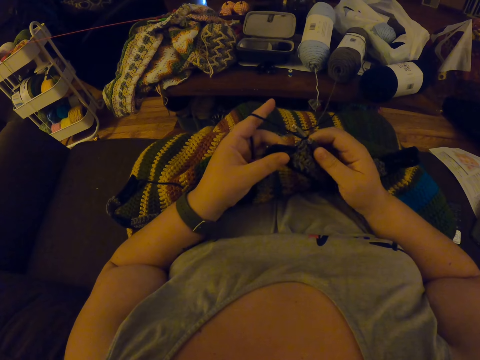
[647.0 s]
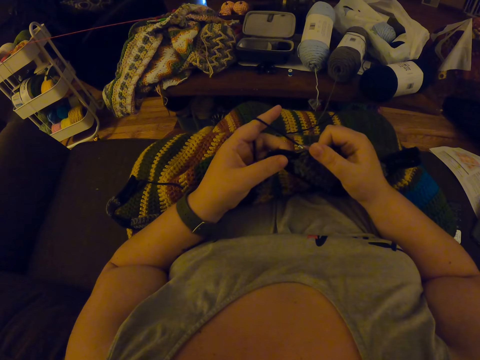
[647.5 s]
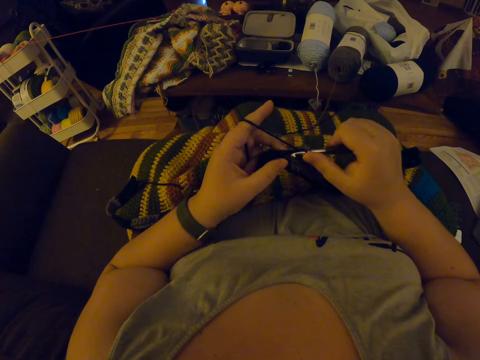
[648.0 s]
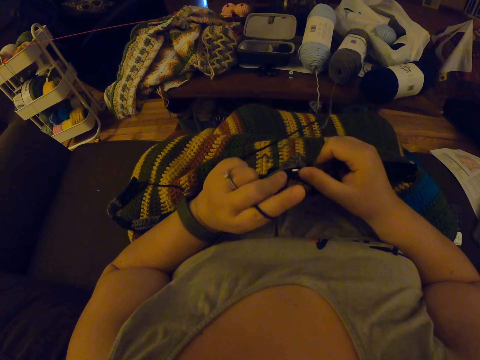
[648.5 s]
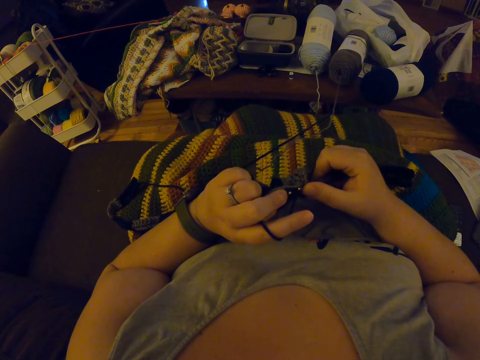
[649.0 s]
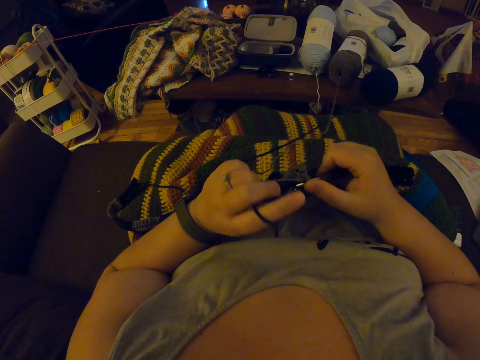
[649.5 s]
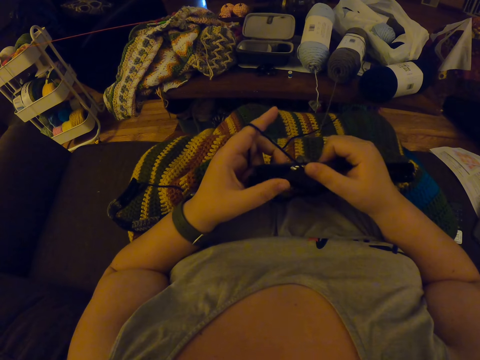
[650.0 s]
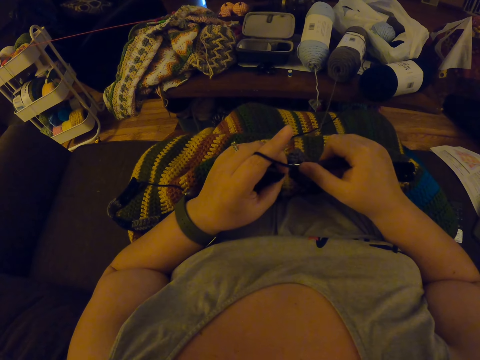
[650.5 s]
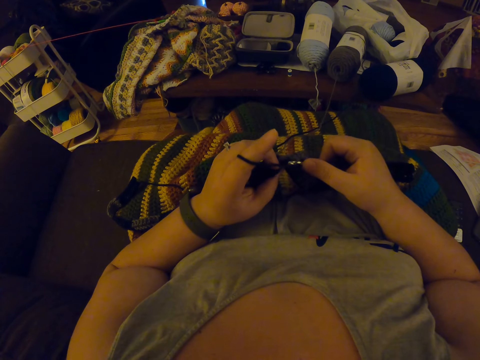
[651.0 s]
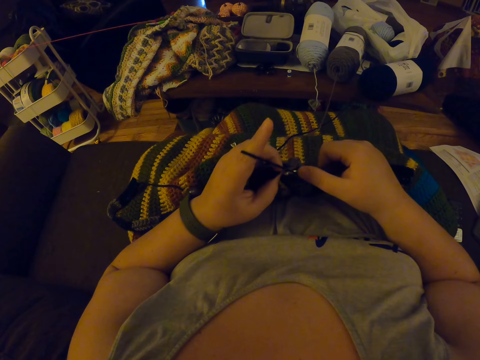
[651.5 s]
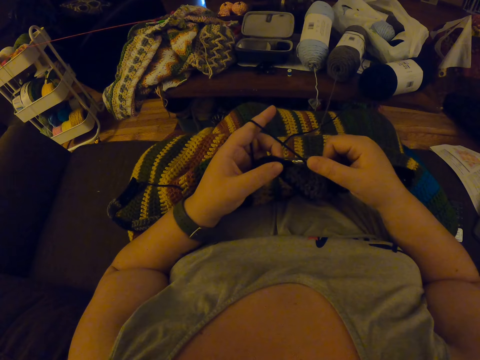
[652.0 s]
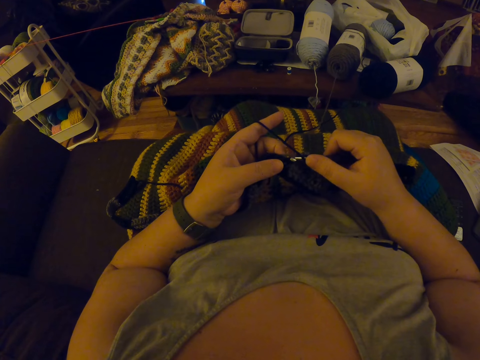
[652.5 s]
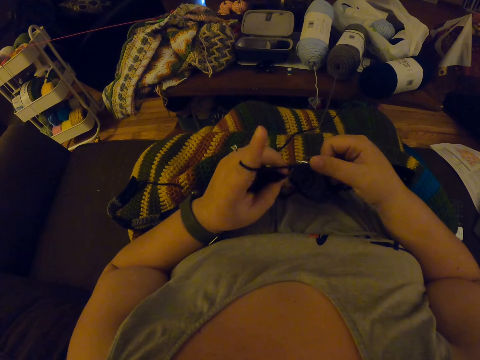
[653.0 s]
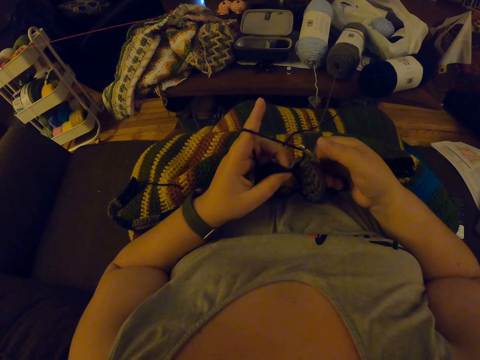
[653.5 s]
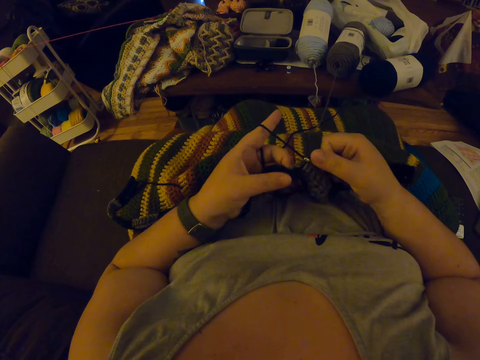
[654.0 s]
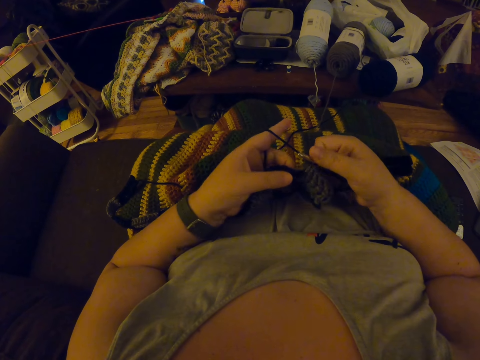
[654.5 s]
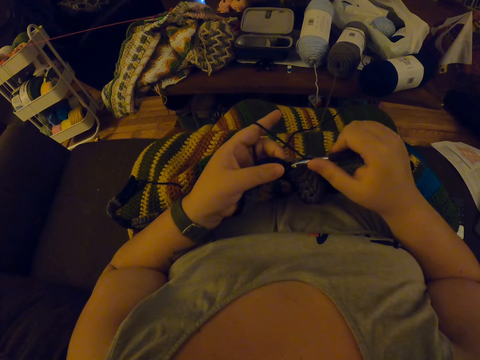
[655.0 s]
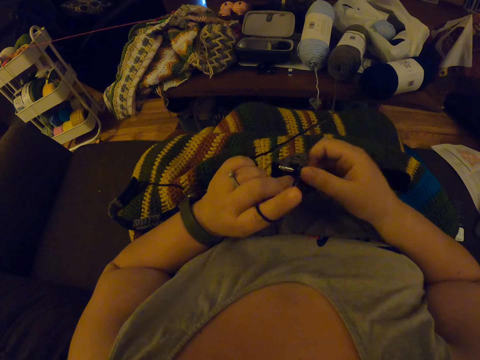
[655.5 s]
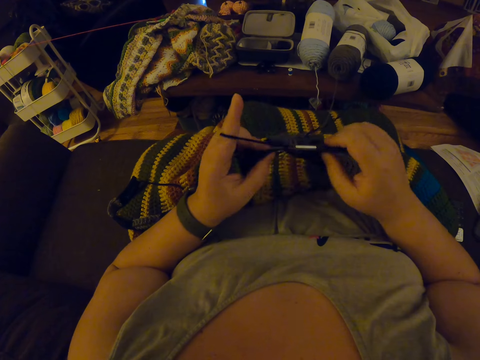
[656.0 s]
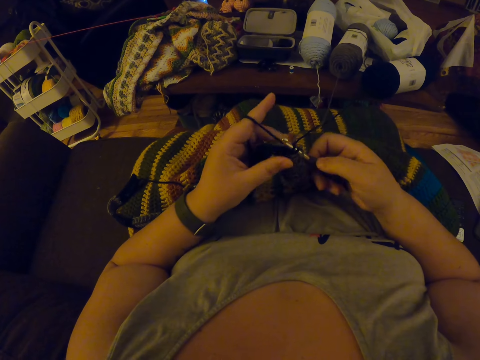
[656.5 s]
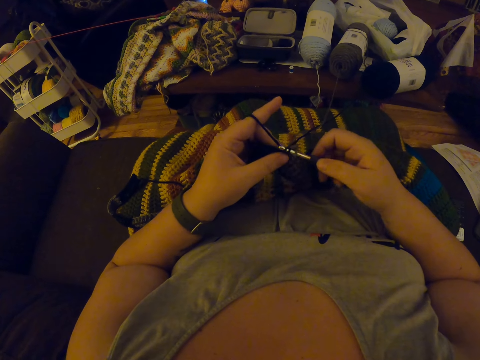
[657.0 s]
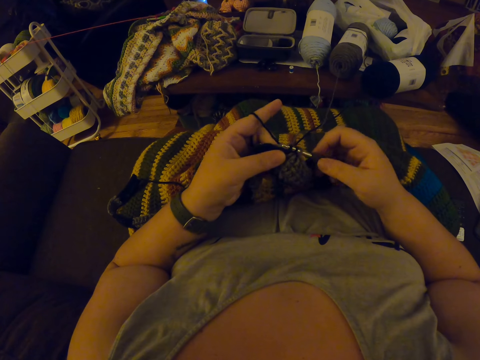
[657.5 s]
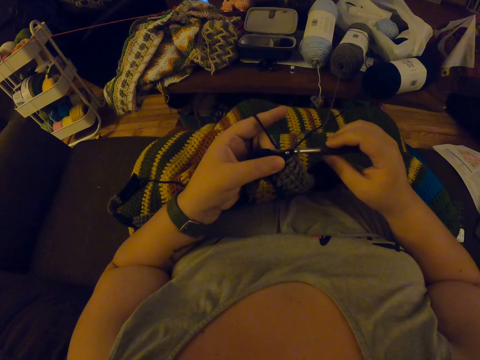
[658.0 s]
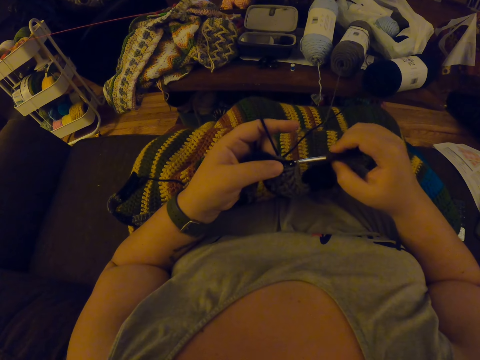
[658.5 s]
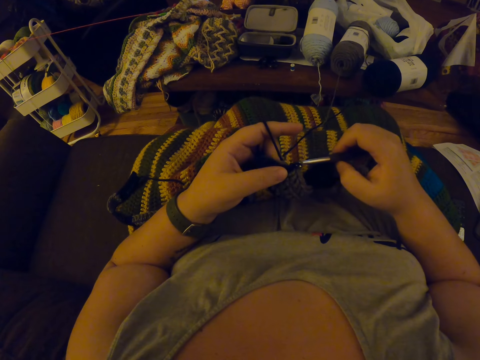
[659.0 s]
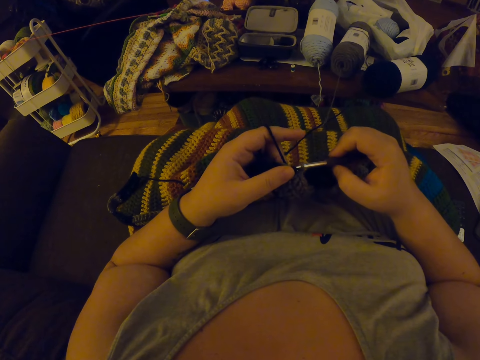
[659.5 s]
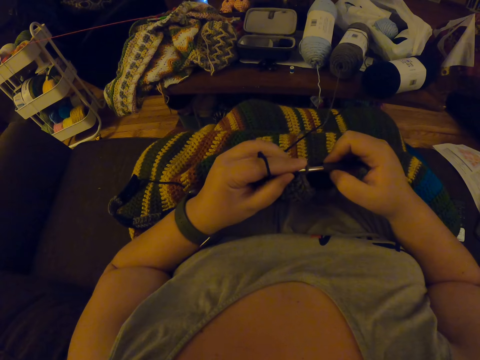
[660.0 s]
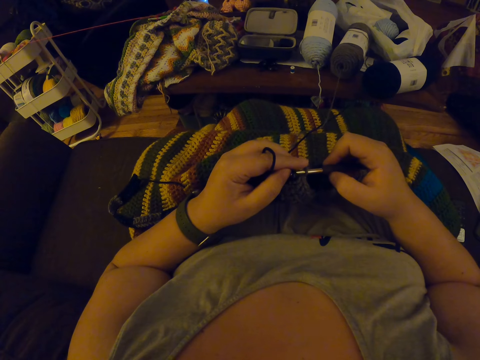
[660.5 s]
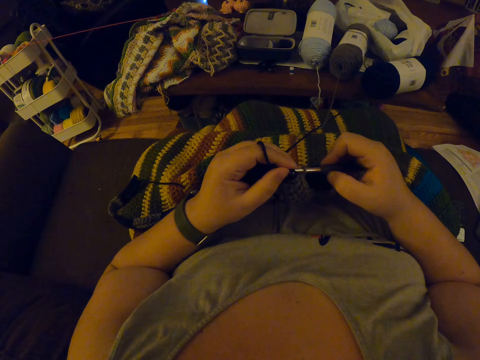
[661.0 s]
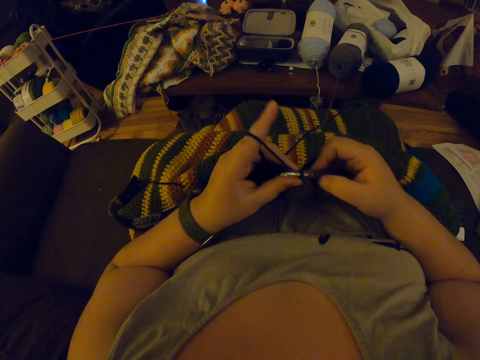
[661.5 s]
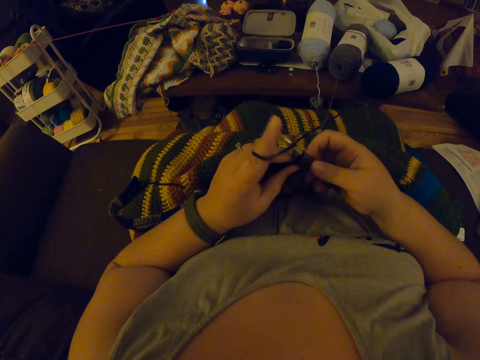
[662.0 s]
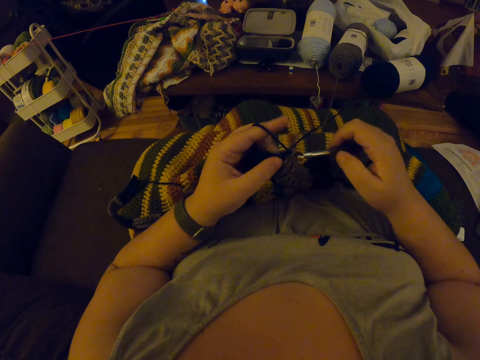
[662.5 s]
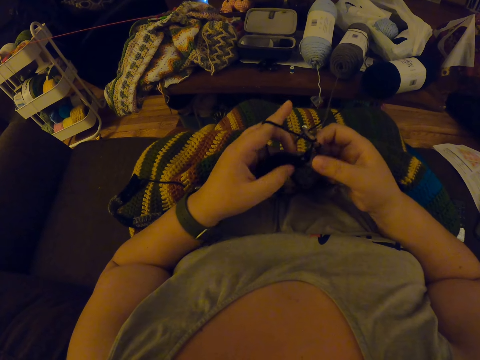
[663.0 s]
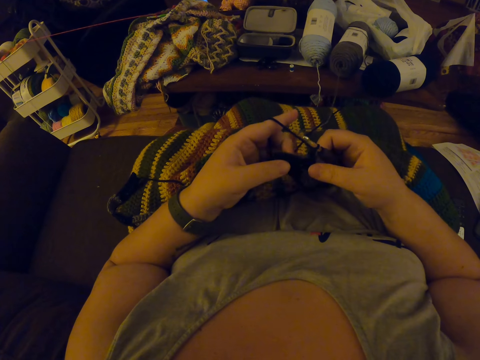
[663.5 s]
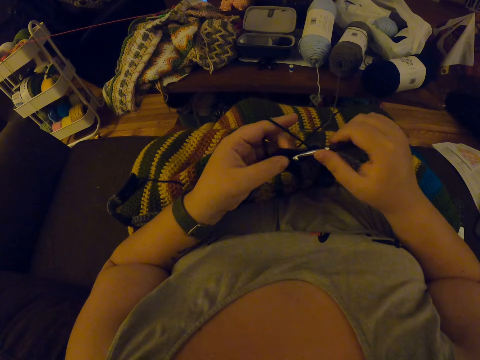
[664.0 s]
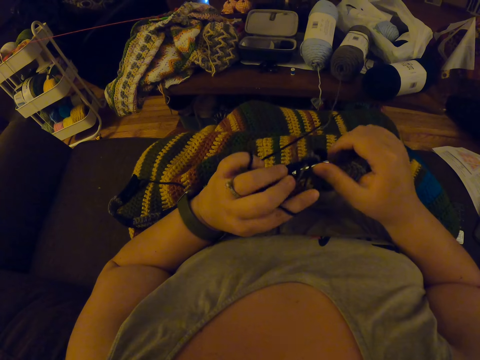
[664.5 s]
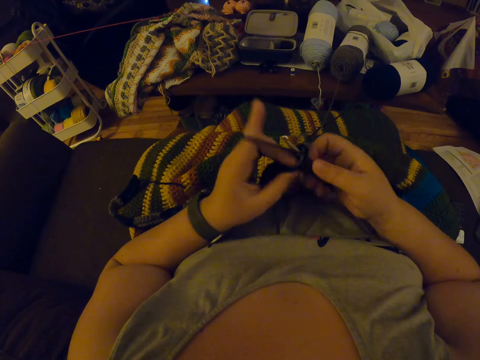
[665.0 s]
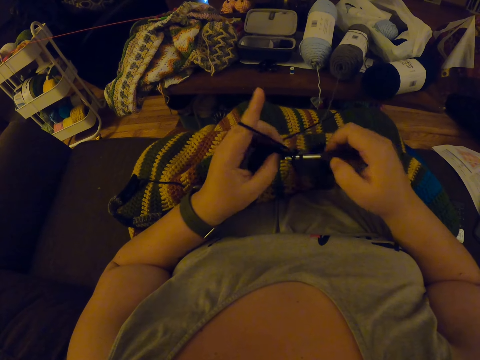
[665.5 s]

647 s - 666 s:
The camera wearer adjusts the crochet hook. They crochet the piece of garment or fabric with the crochet hook. They align the crochet through the fabric. They sew the fabric.

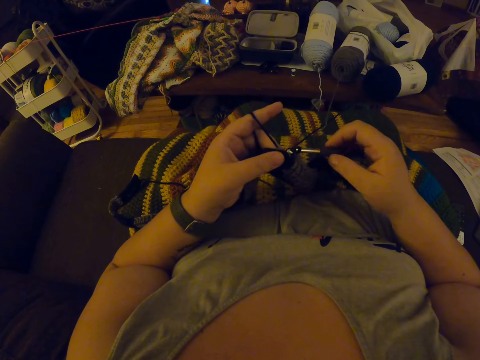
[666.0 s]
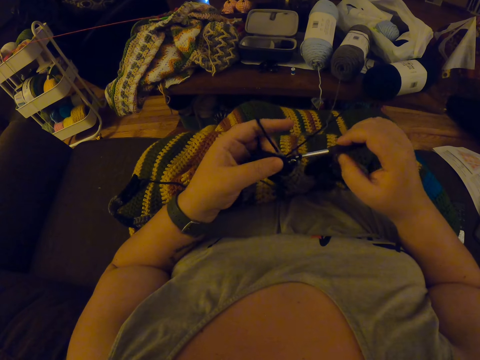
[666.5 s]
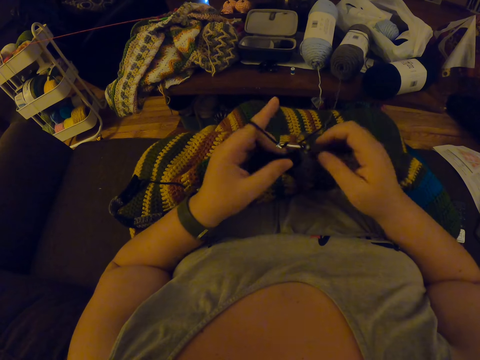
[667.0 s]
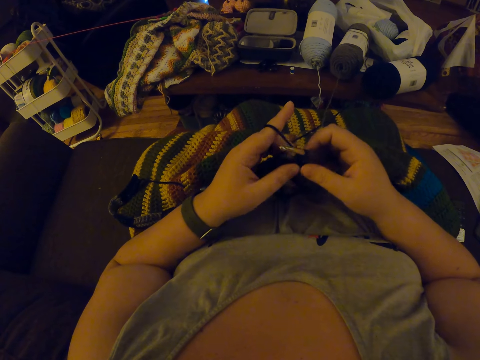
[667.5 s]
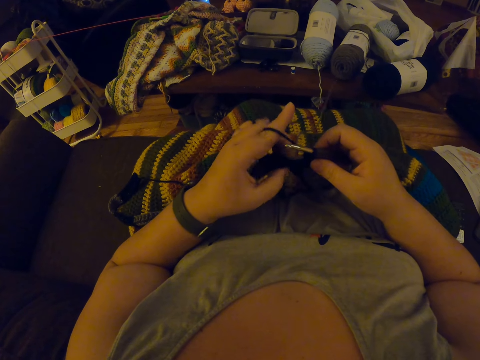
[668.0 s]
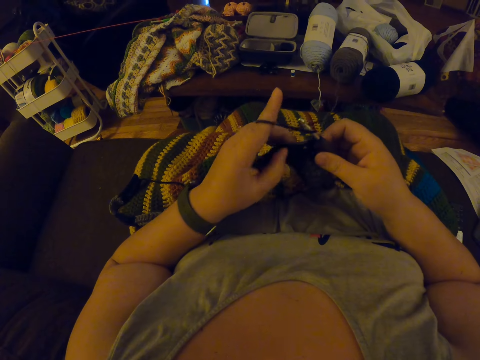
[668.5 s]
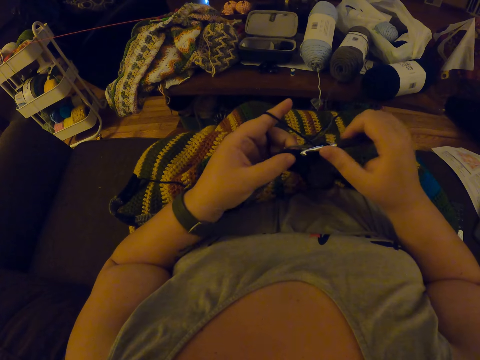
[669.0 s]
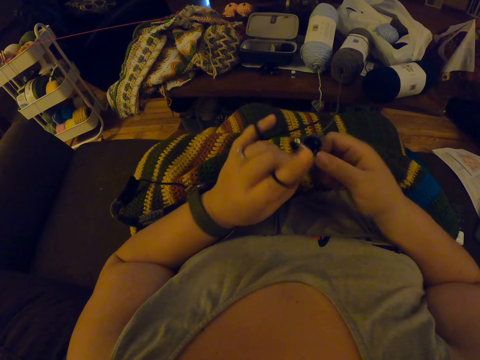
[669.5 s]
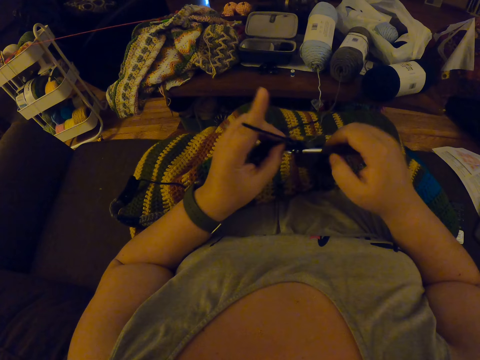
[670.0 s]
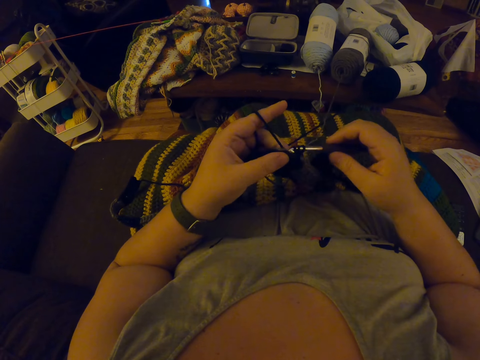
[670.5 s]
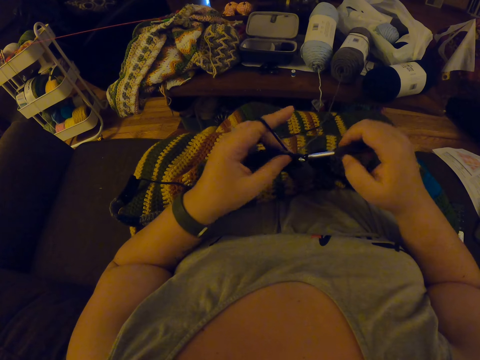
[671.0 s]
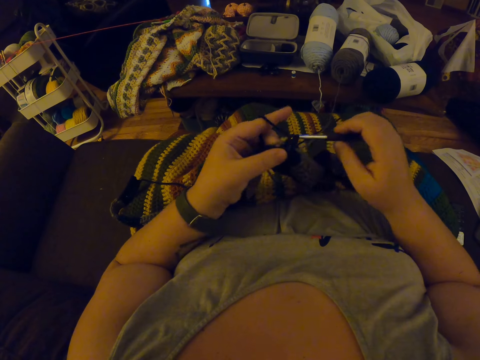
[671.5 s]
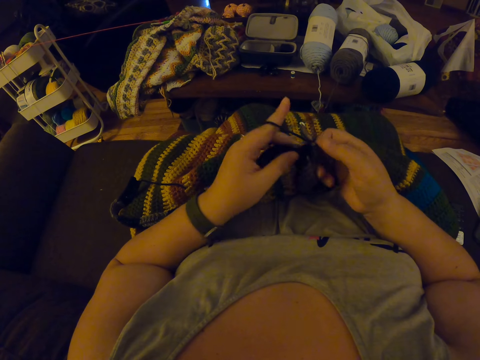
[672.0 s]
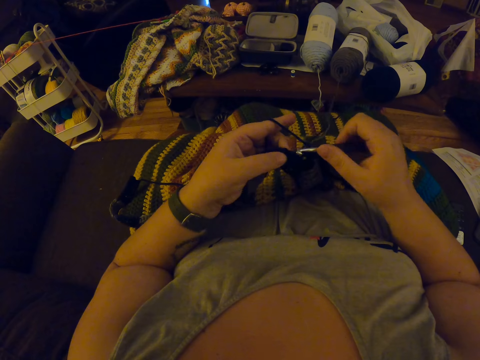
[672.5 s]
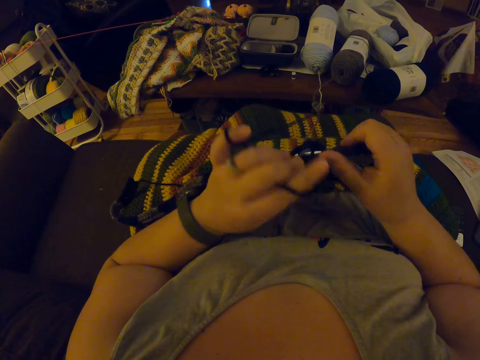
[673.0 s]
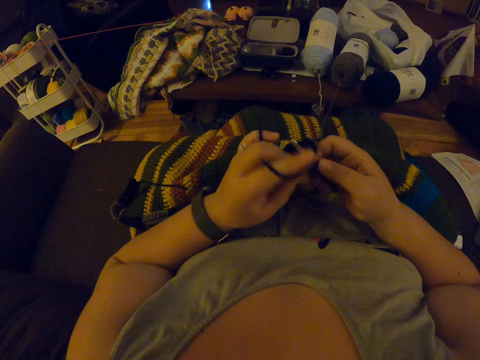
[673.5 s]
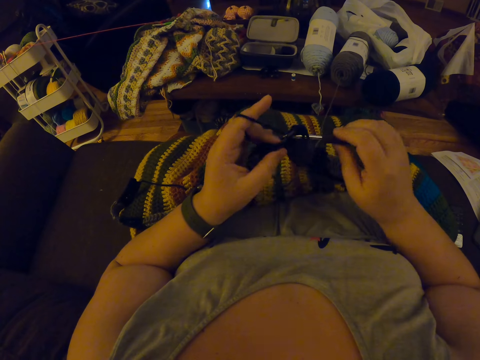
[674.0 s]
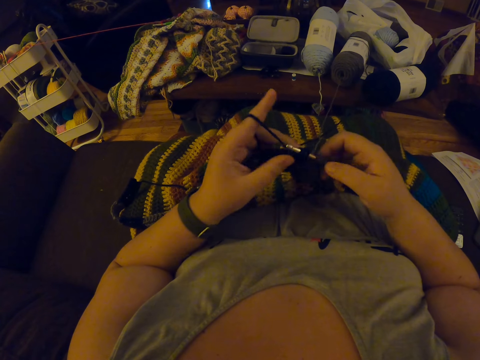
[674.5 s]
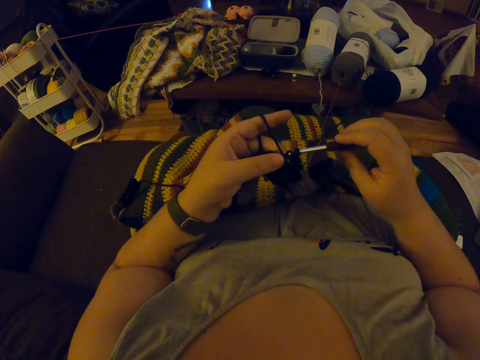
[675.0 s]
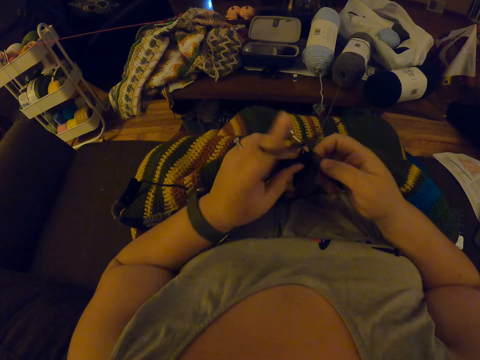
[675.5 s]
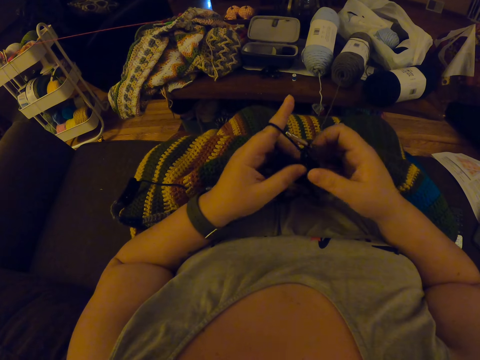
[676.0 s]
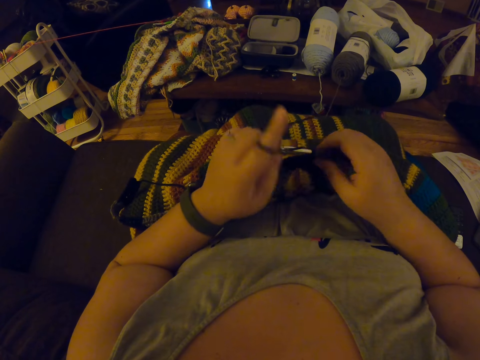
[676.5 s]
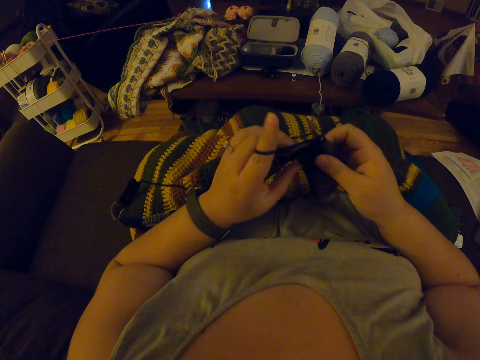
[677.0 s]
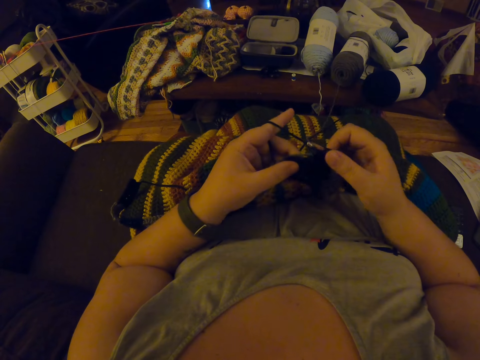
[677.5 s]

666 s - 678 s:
The camera wearer aligns the fabric. They sew the fabric.
